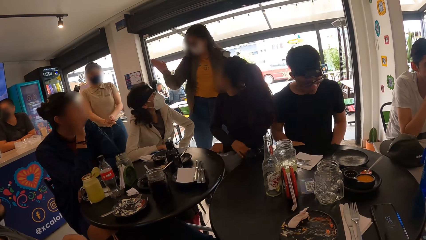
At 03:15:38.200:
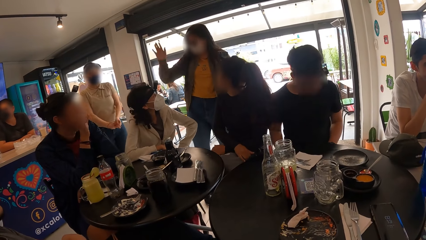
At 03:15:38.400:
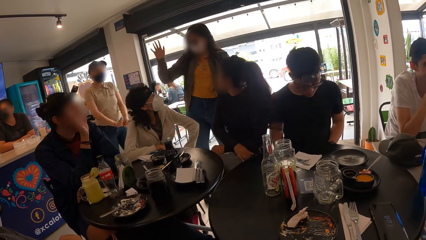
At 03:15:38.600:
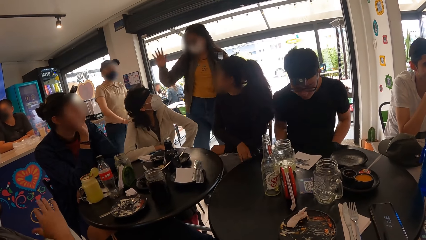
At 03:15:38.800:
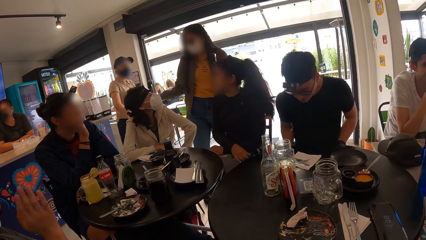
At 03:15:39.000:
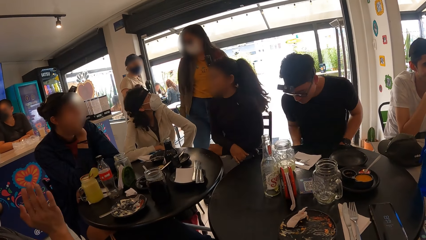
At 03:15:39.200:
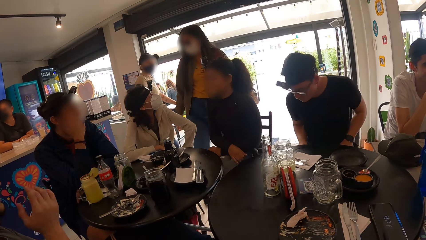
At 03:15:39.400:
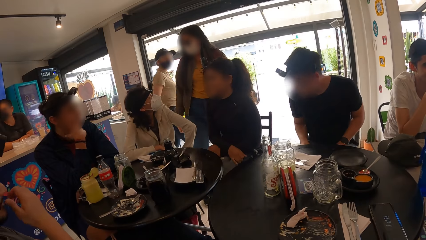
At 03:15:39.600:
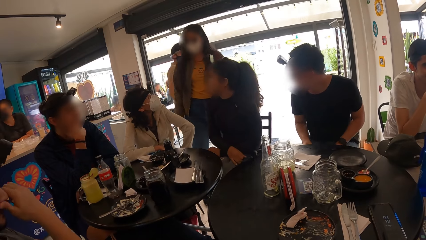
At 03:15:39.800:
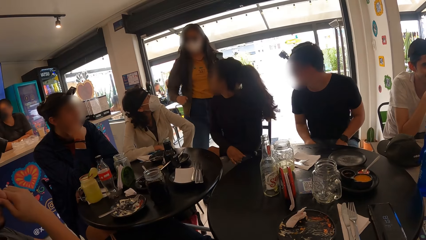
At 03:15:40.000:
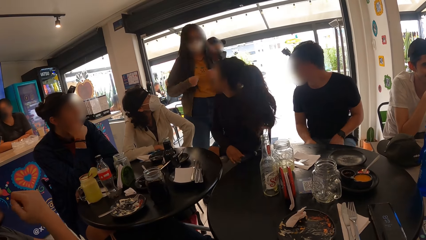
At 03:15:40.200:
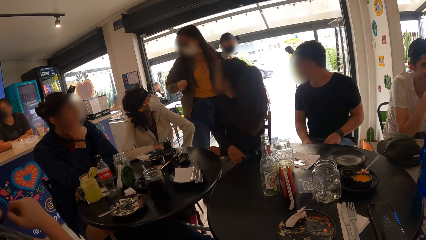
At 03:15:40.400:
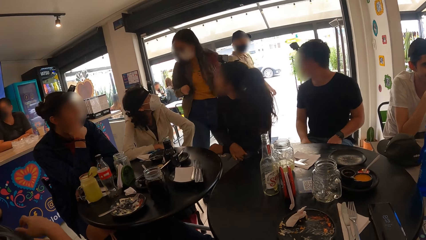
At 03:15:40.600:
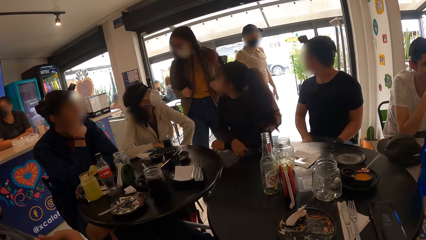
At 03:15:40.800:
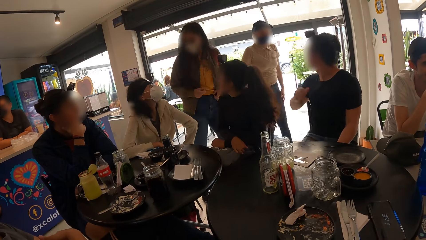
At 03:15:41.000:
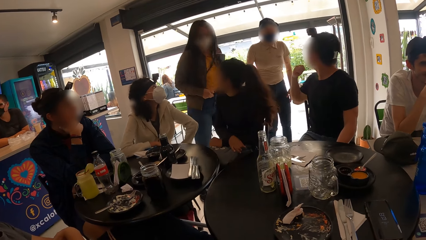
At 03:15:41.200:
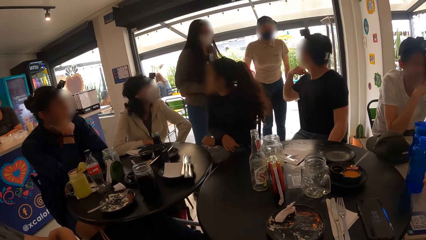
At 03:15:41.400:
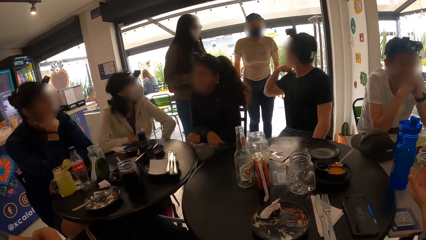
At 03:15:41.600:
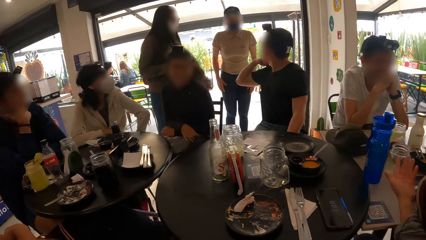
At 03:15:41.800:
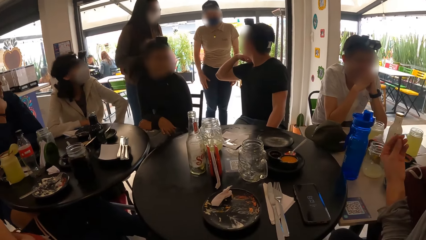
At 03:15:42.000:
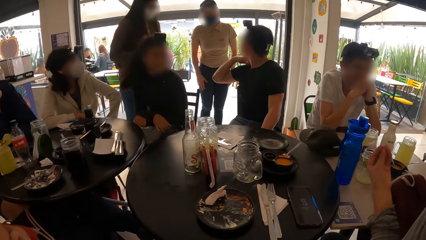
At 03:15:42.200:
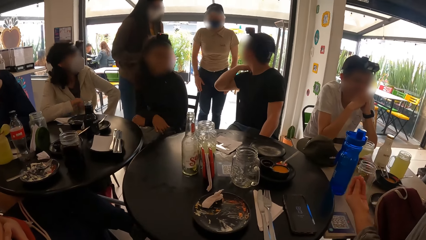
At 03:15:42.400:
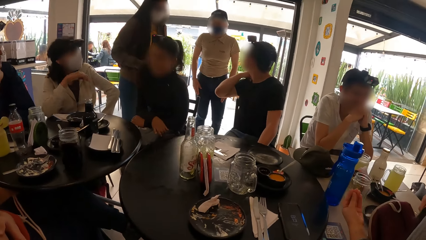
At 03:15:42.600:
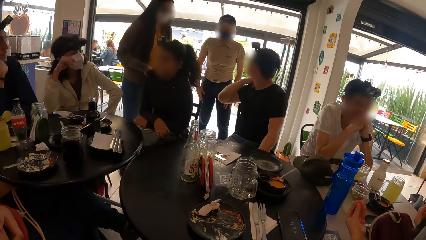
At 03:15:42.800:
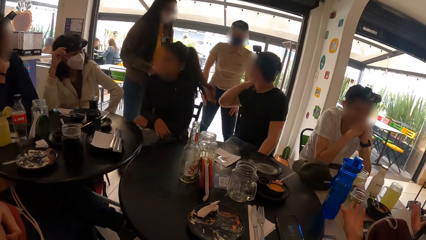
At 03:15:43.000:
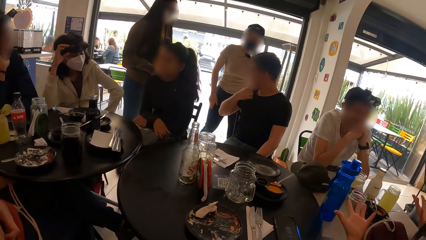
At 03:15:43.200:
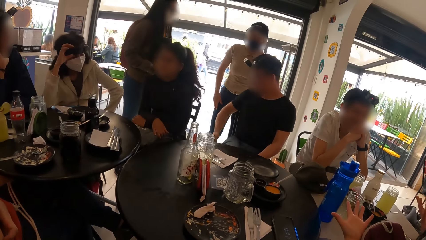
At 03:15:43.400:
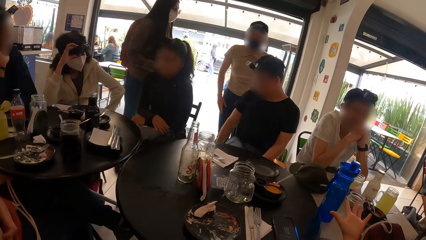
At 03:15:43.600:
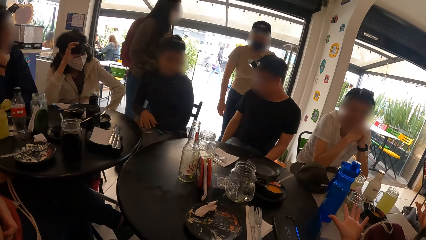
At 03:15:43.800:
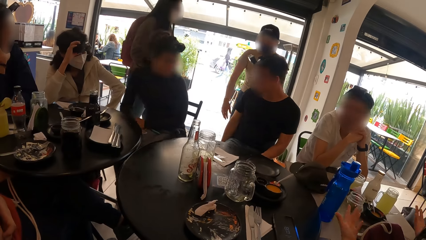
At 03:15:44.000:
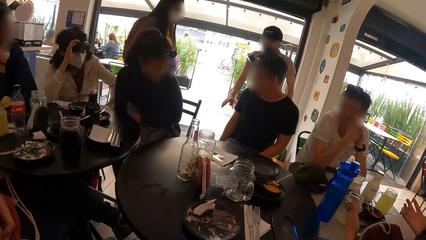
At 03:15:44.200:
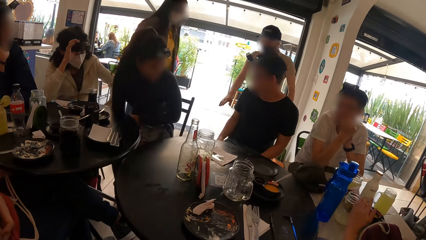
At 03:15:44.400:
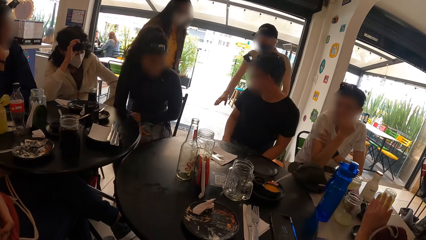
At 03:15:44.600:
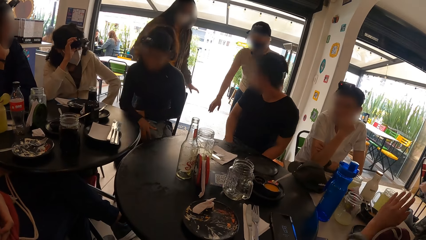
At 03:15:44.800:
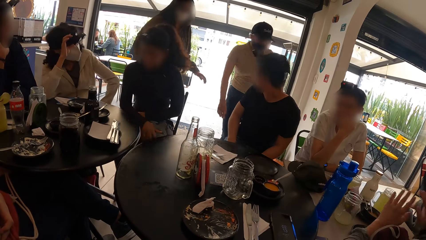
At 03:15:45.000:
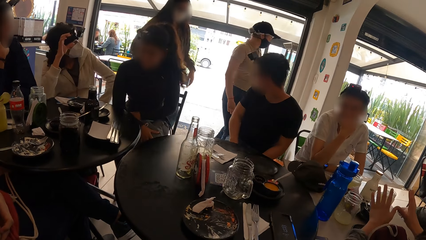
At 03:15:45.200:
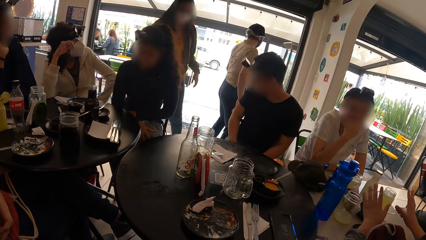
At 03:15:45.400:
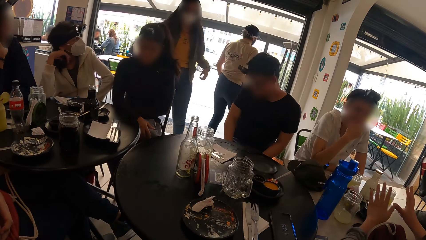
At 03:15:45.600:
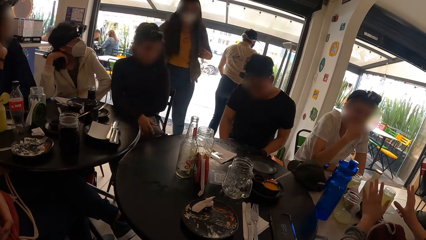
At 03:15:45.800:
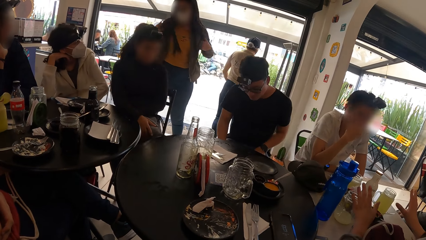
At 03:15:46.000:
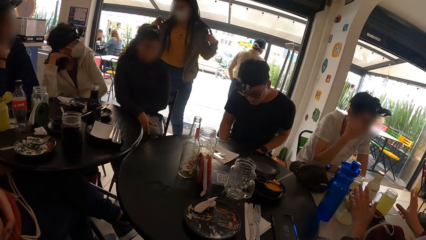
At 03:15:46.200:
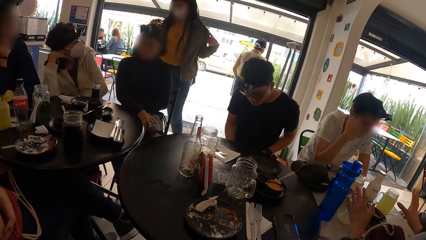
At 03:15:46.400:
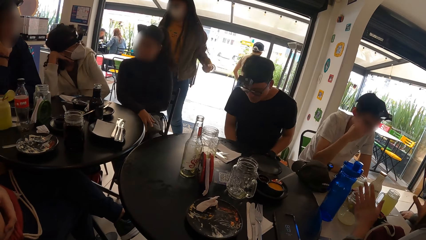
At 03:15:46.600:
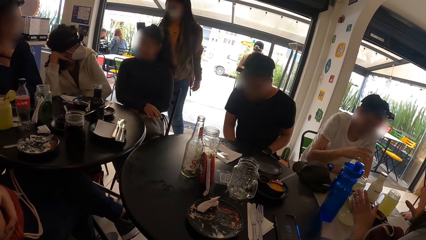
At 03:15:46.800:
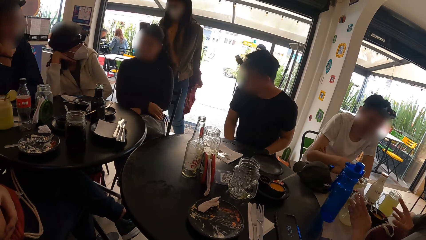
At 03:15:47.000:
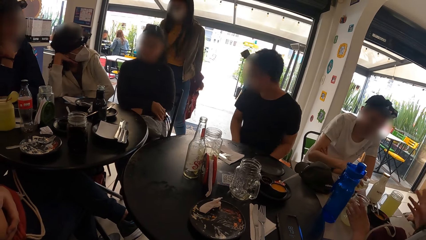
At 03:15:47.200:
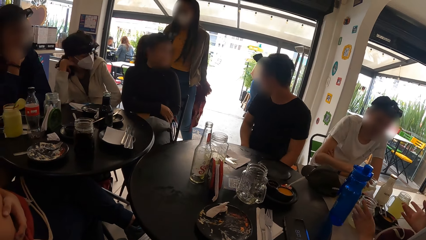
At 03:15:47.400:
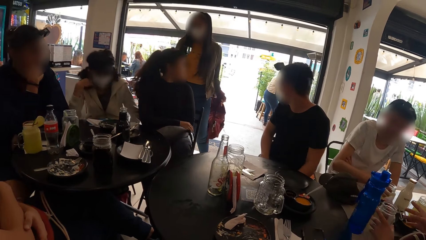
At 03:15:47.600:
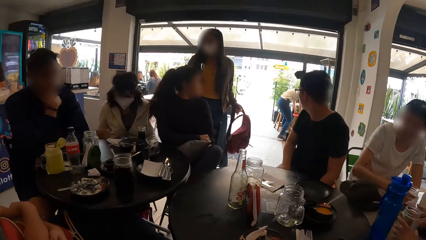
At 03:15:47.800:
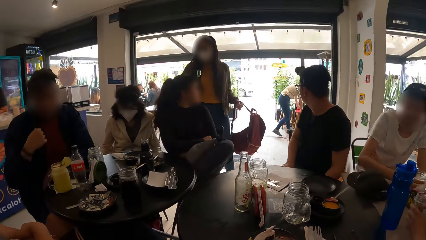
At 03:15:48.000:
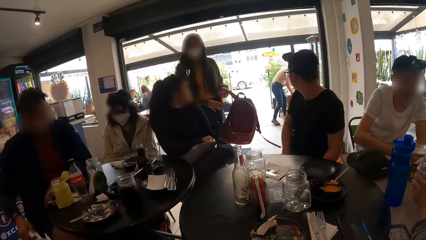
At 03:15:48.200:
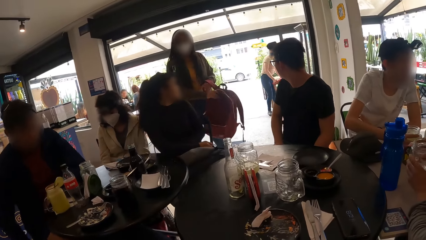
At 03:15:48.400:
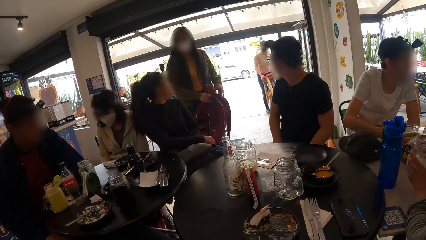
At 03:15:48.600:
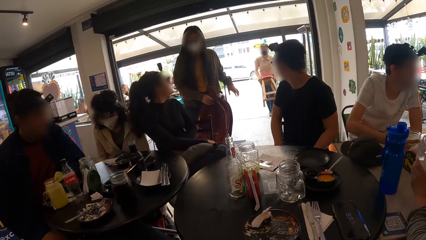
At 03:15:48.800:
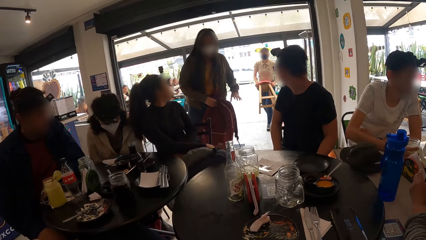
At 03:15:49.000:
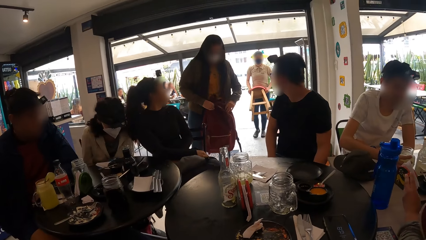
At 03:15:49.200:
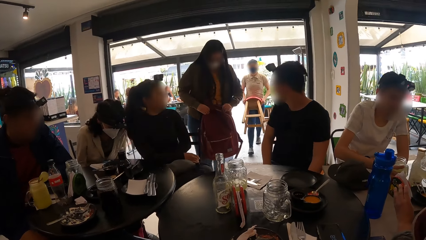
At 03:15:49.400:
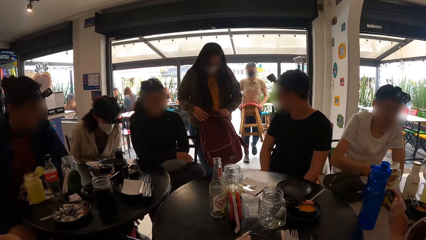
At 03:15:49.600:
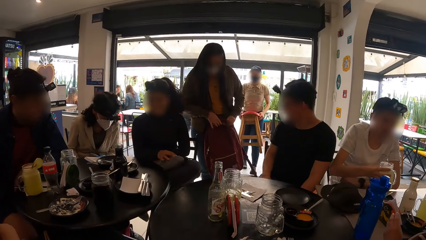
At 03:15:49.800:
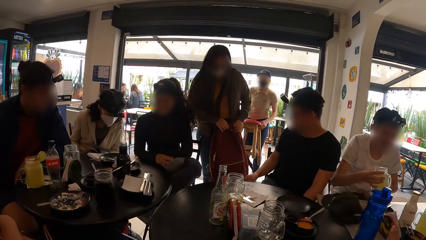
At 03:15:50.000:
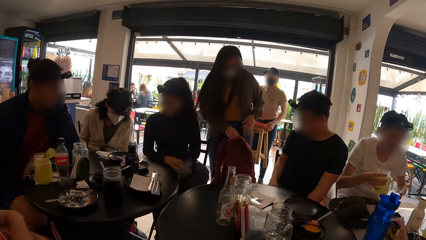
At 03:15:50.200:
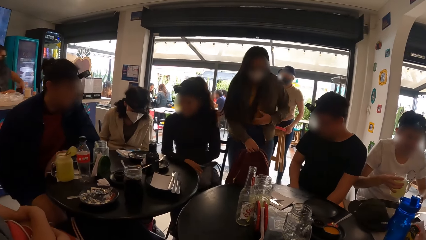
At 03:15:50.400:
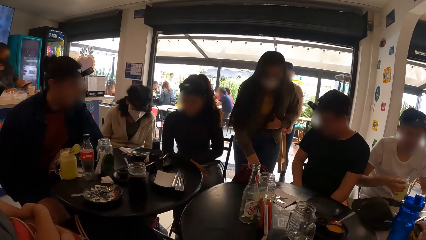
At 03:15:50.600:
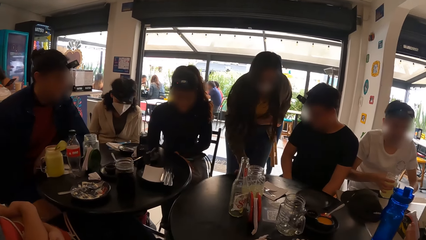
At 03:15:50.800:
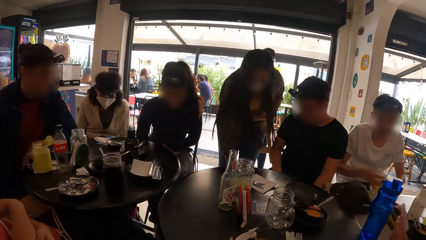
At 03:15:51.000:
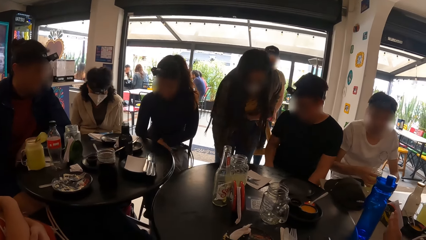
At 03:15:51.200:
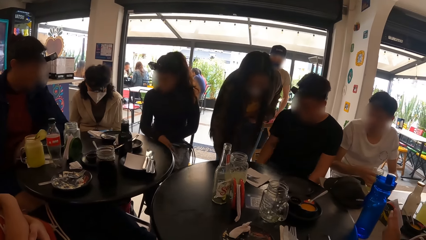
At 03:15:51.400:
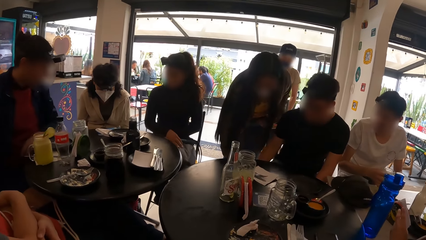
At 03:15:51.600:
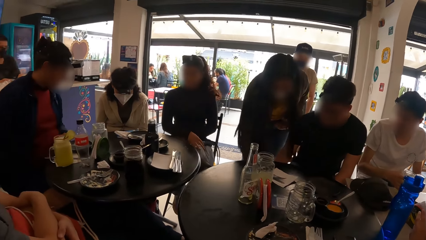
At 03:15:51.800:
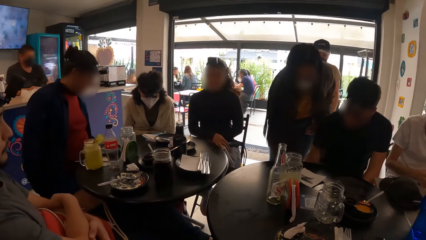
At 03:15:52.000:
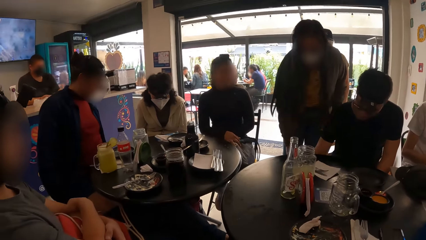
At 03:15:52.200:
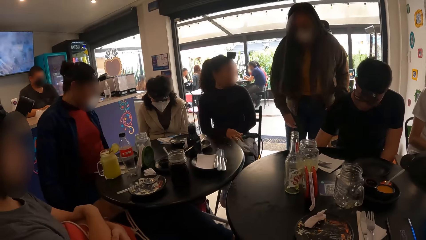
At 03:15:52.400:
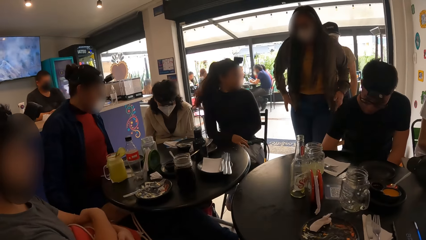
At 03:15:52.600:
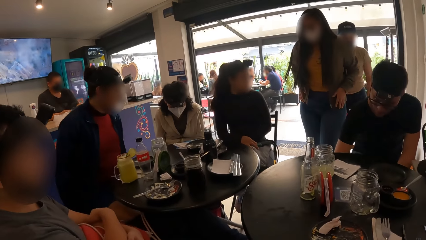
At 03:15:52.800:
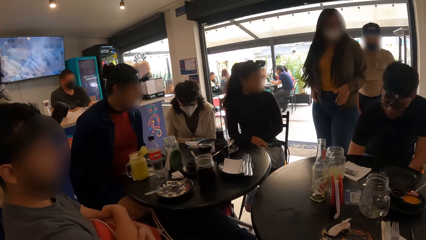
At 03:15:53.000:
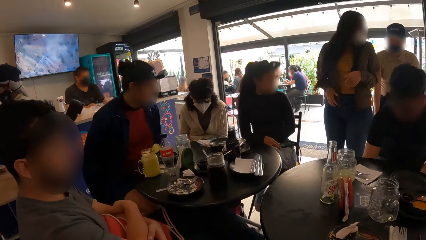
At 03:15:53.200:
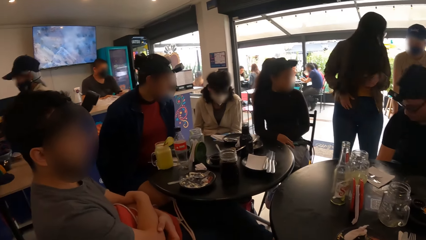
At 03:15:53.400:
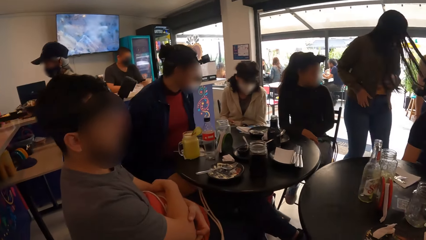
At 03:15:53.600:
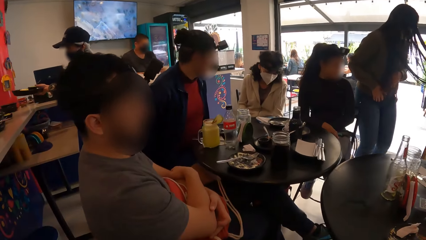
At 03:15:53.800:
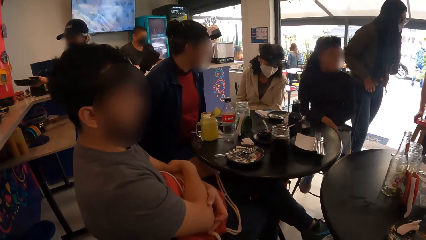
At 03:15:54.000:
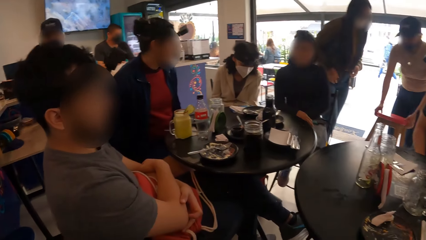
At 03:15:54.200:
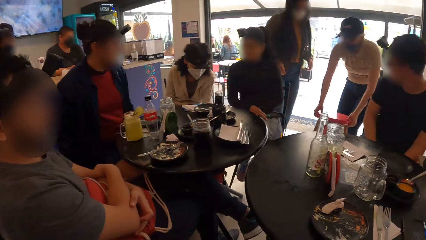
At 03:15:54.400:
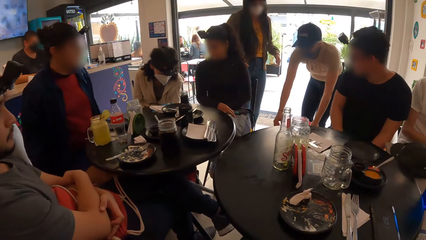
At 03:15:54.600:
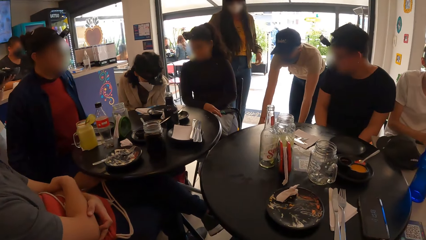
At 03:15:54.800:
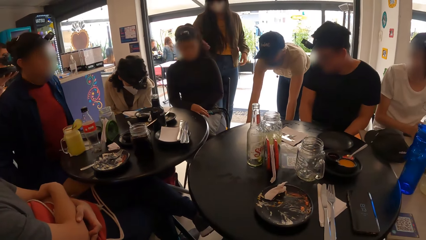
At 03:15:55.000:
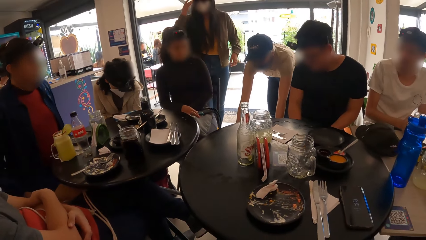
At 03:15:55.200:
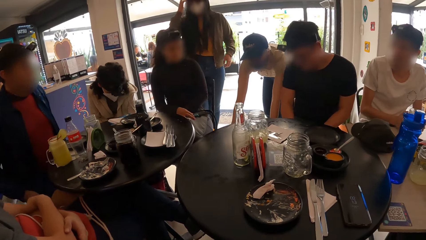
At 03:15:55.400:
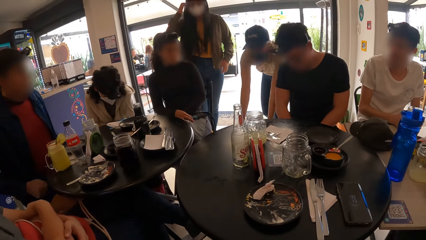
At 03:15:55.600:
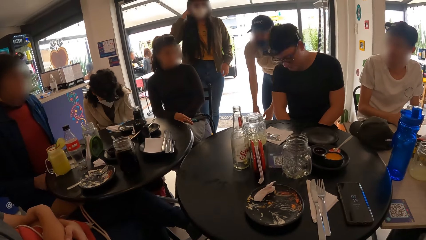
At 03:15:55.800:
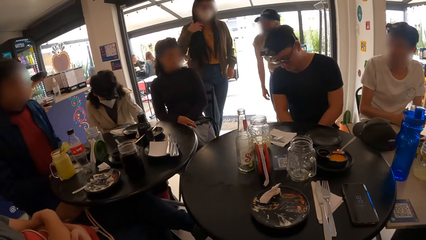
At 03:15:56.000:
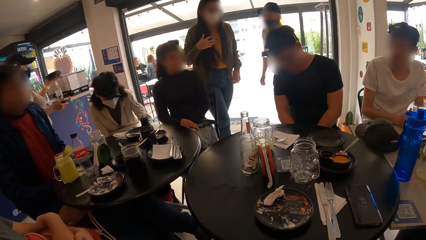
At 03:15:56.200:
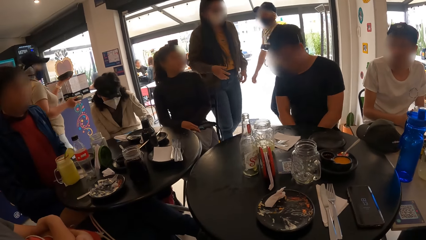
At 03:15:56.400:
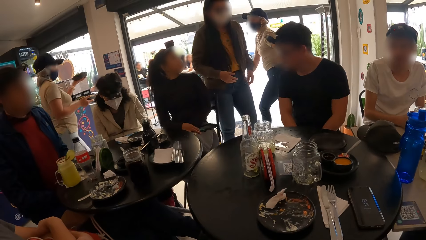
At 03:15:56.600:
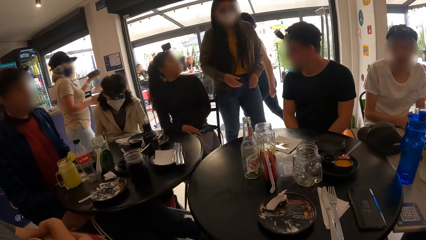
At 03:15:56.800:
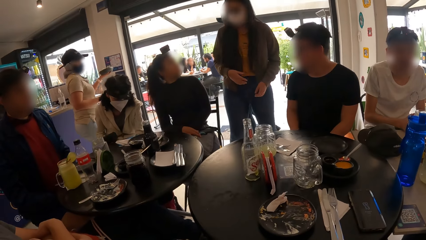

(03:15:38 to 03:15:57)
A waitress interacts with the woman. The woman drops her bag with her right hand.
